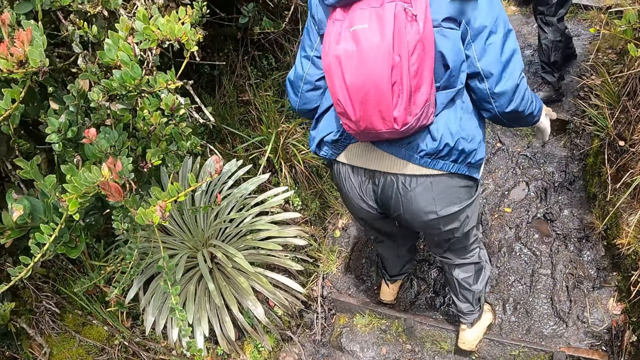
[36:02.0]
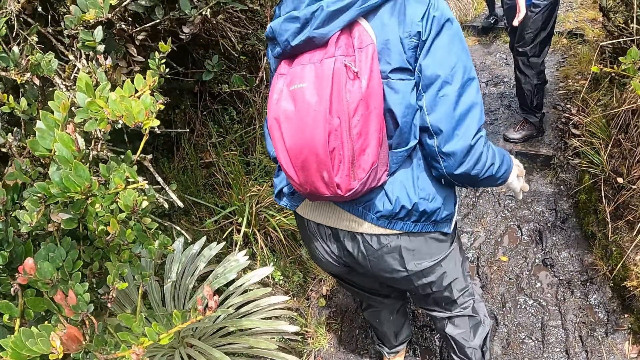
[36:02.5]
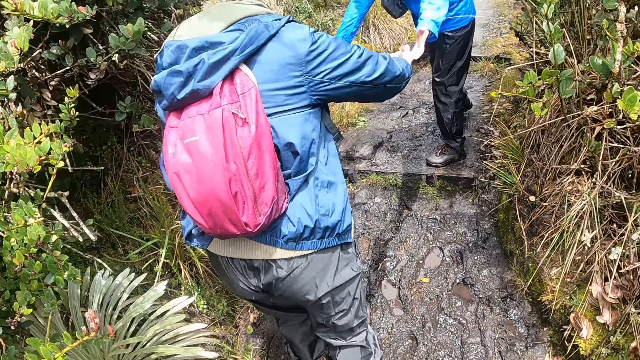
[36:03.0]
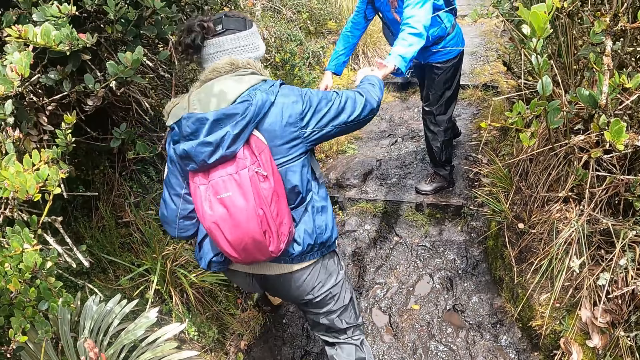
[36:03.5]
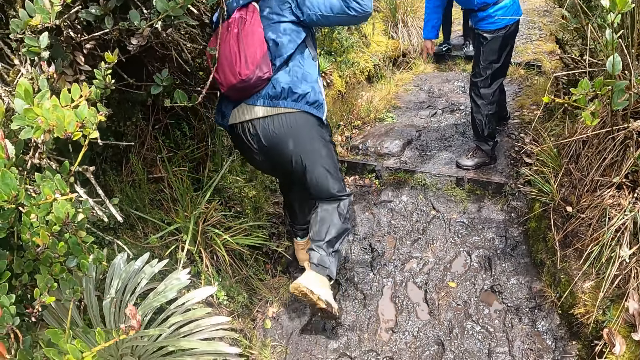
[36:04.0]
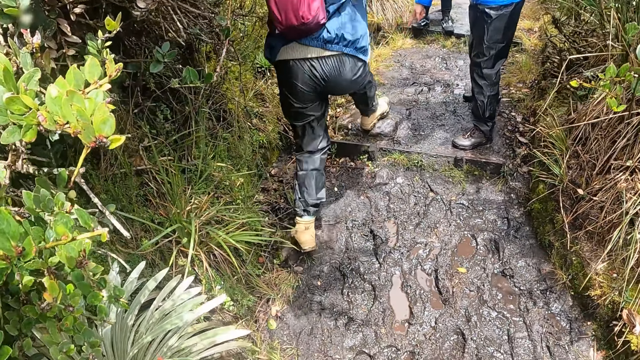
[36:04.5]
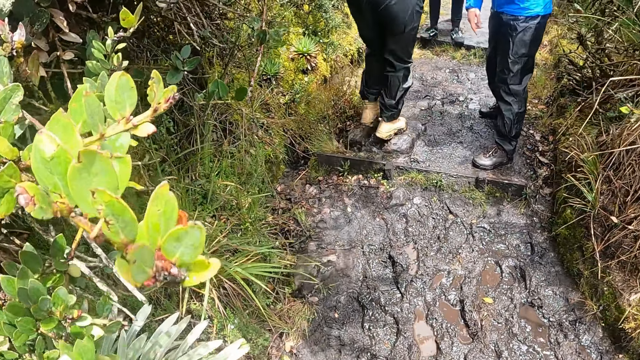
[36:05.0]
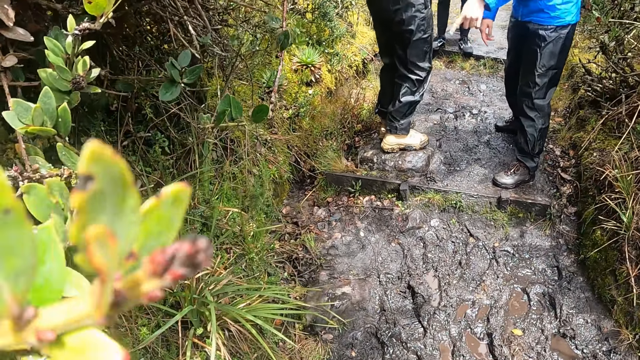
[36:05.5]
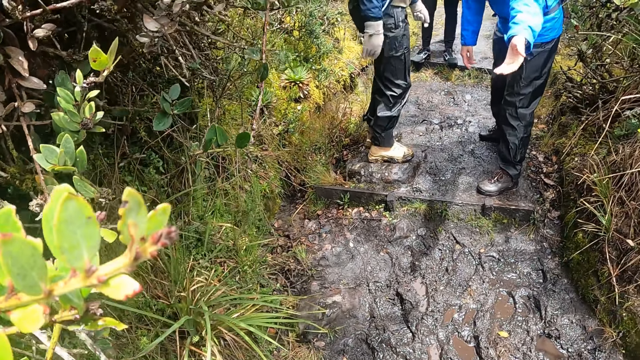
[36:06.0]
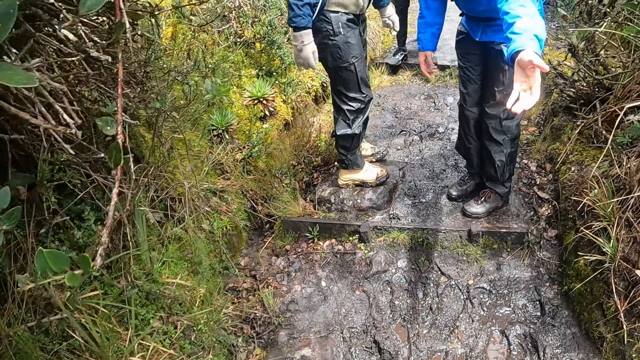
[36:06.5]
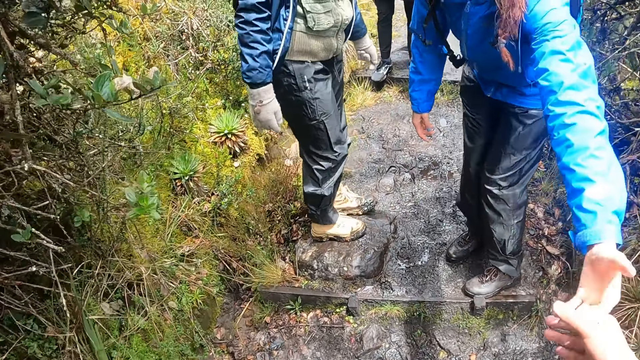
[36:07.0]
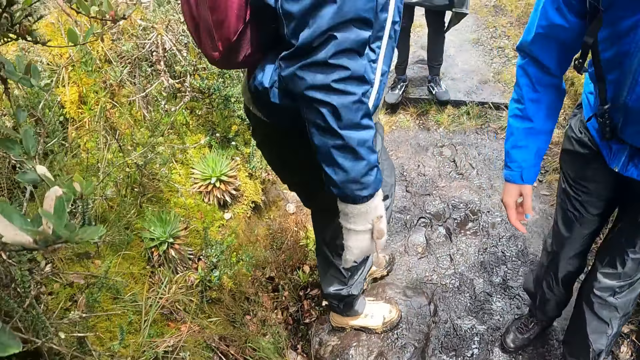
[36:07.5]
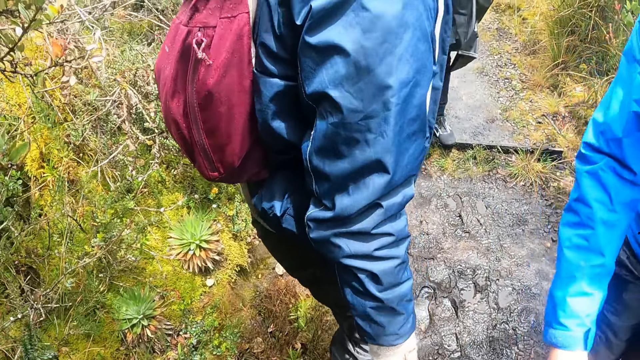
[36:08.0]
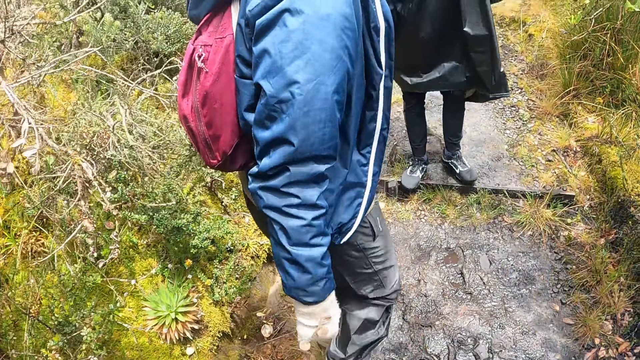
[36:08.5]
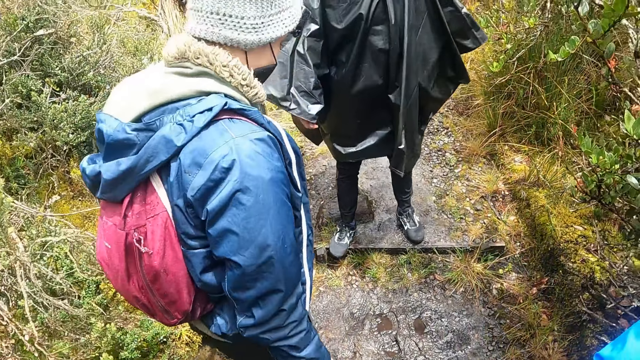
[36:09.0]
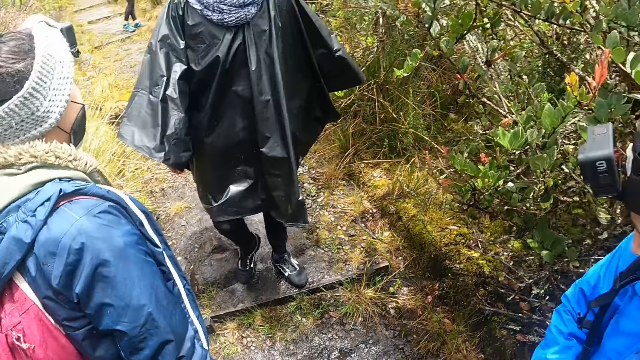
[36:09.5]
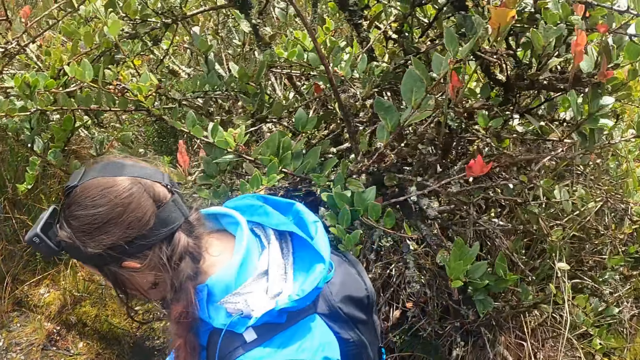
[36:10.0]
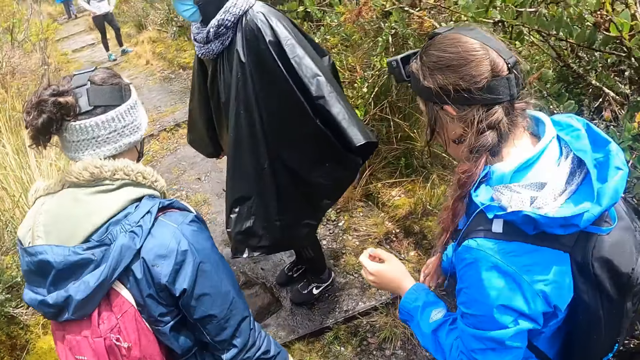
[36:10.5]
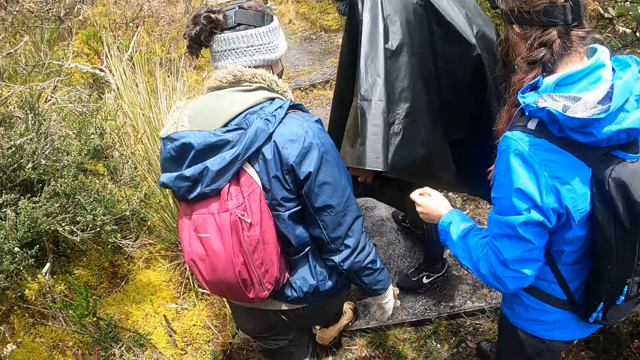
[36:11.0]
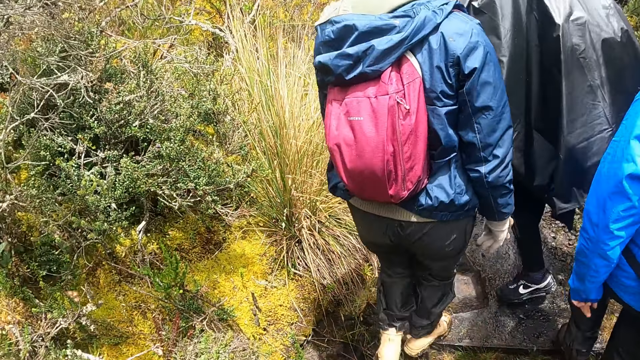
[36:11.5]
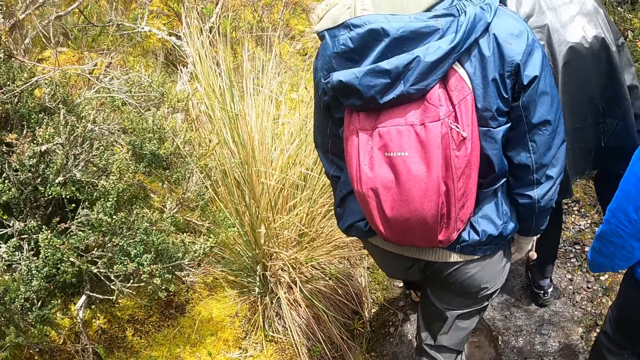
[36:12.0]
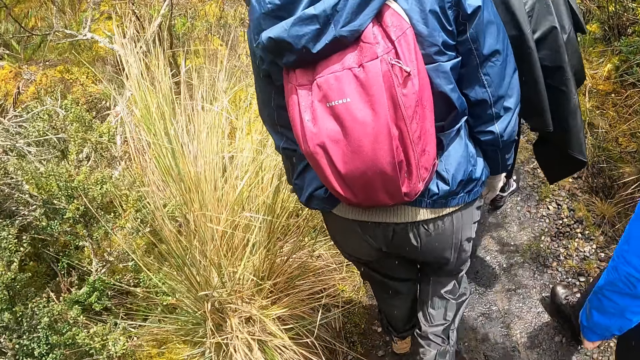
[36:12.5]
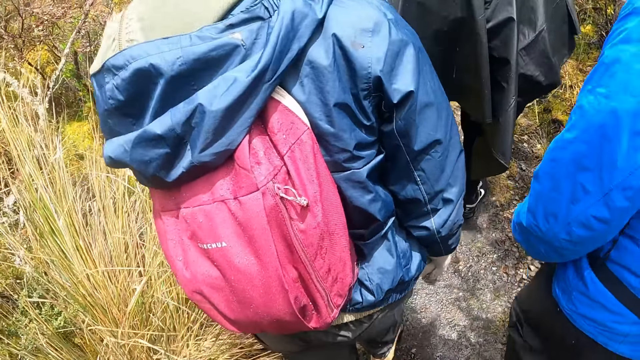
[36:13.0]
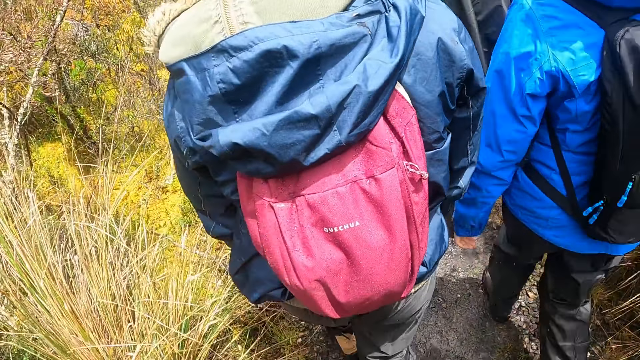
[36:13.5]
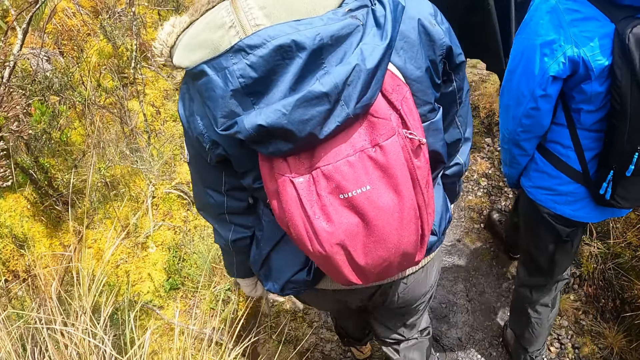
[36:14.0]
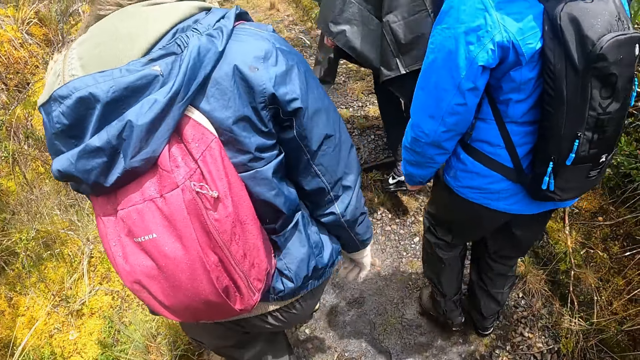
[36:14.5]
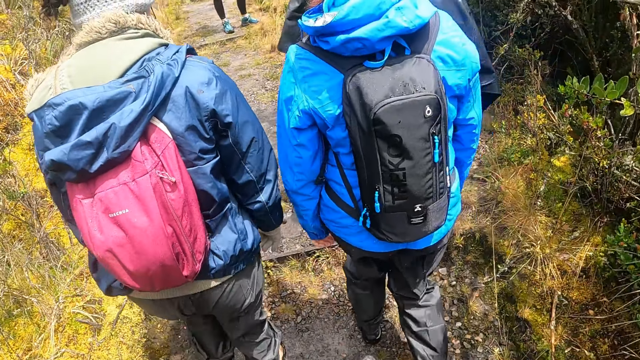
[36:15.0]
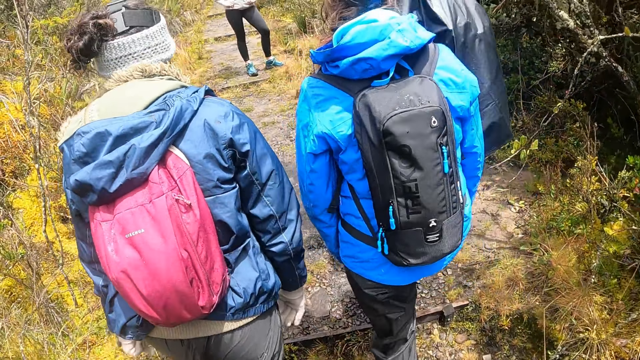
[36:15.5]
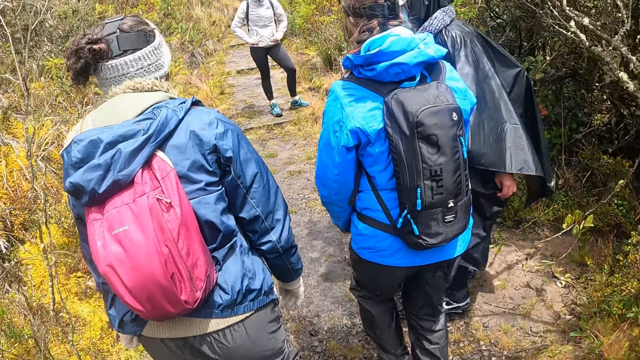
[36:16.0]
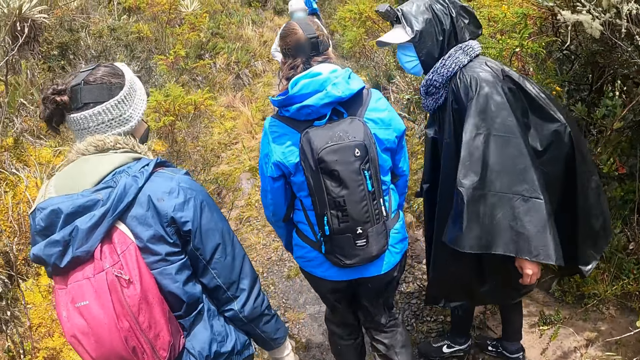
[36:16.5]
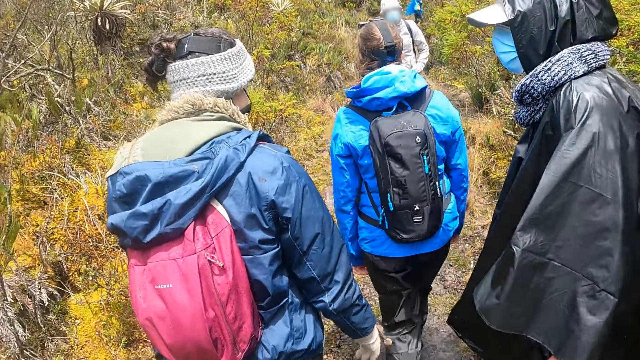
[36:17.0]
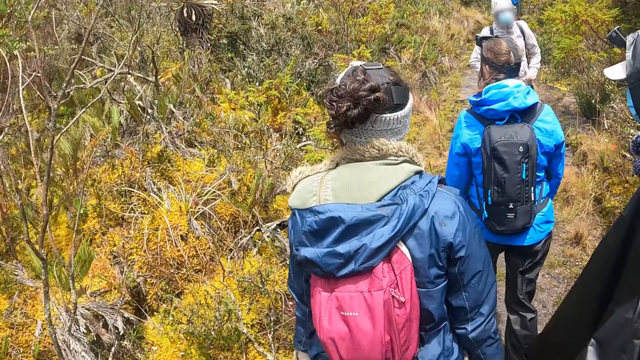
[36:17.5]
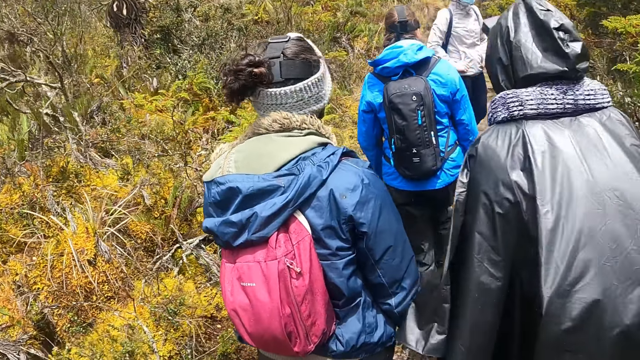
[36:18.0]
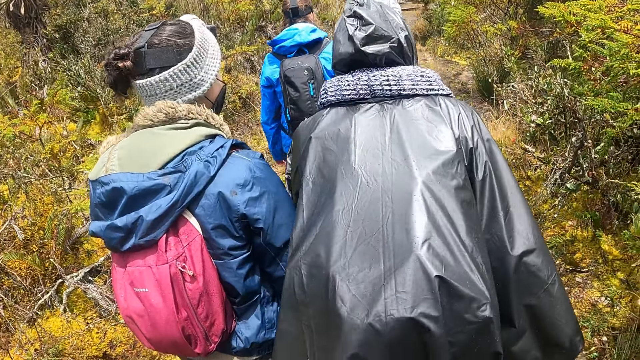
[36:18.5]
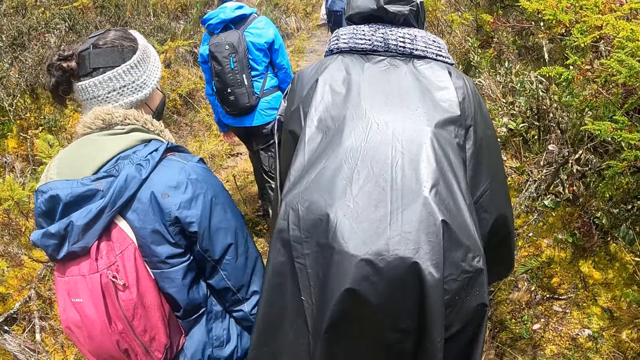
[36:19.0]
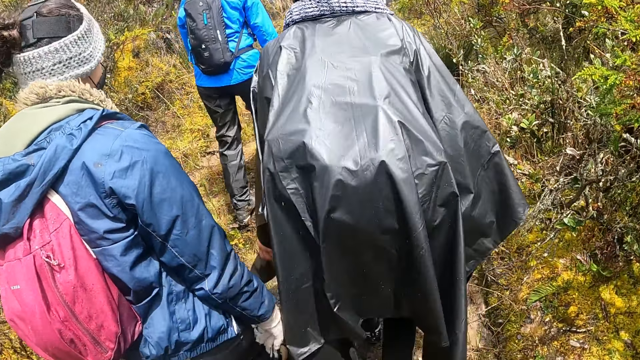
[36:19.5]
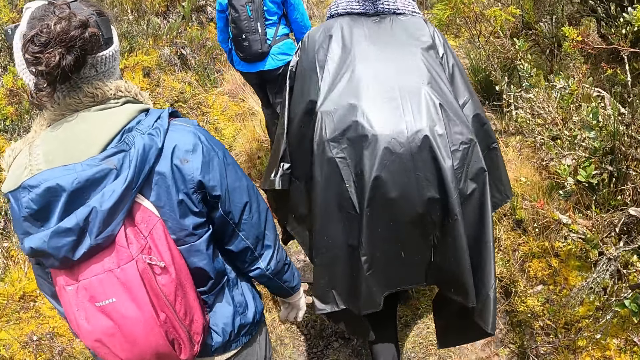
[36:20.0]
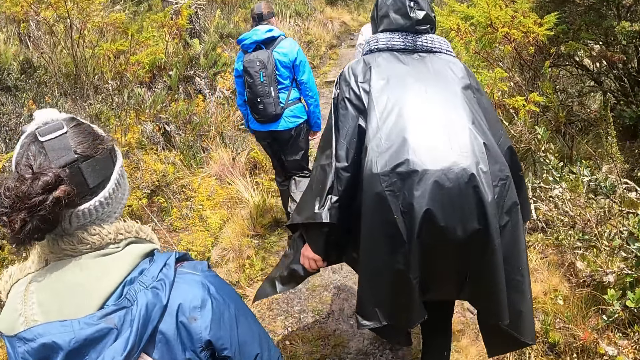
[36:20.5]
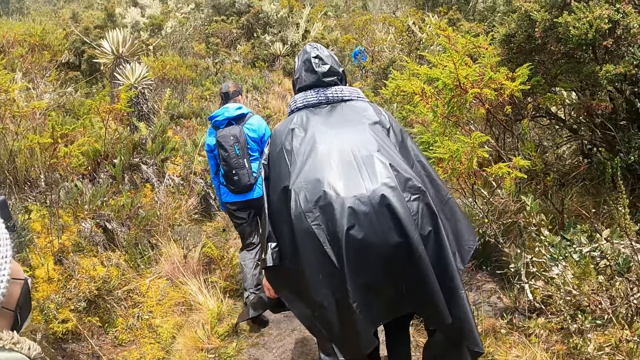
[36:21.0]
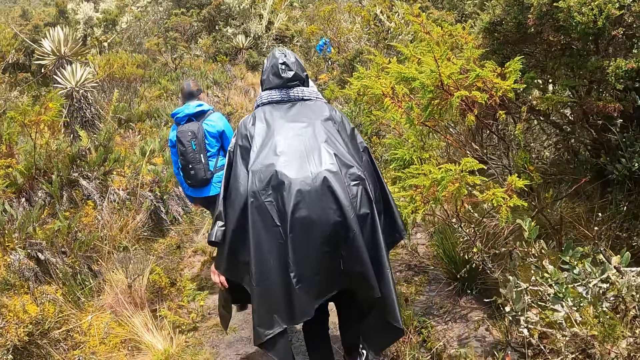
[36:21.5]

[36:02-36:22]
The camera wearer walks around in the forest. A woman holds another woman's right hand with her right hand. The other woman walks over the mud. The first woman holds the camera wearer's right hand with her left hand. The camera wearer walks through the bush. The first woman walks through the bush. A third woman walks through the bush. The other woman walks through the bush. A man interacts with a fourth woman.
